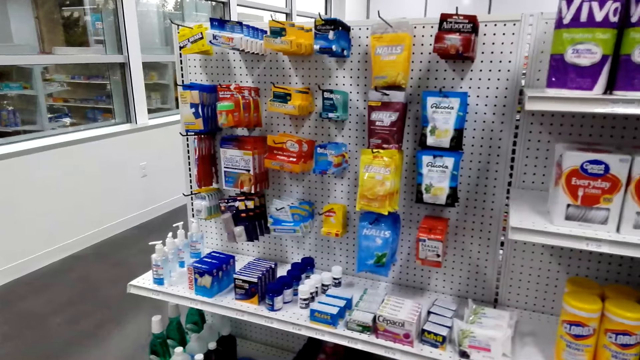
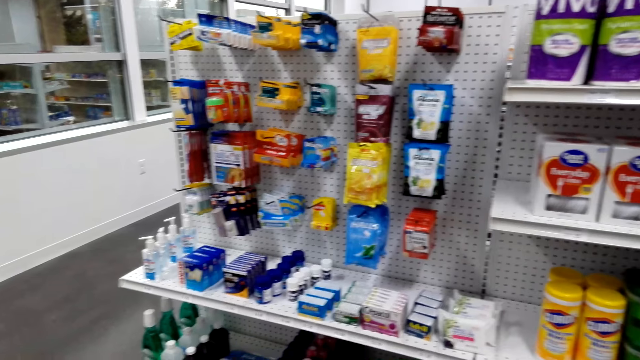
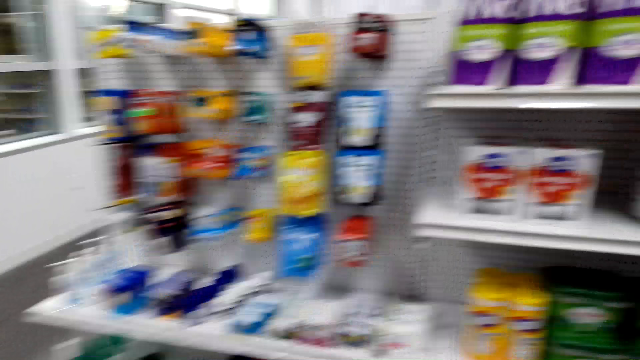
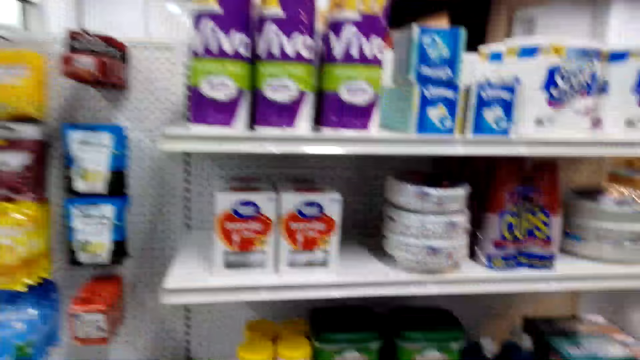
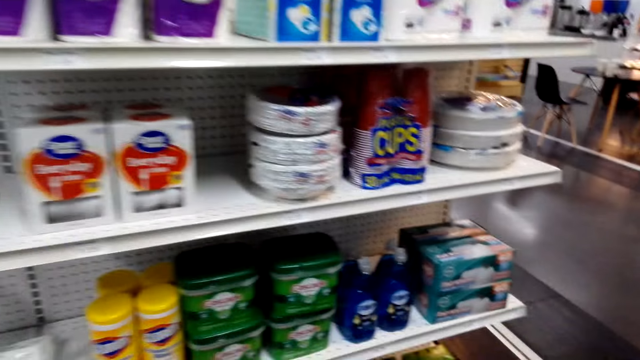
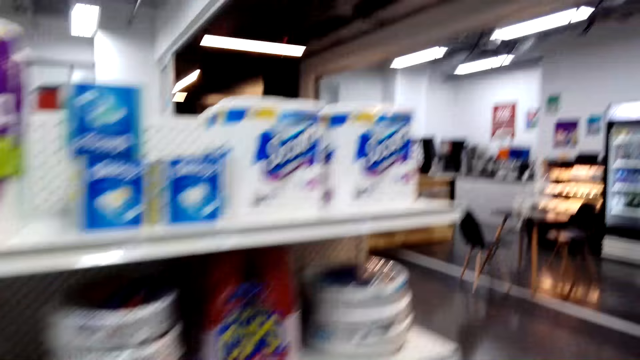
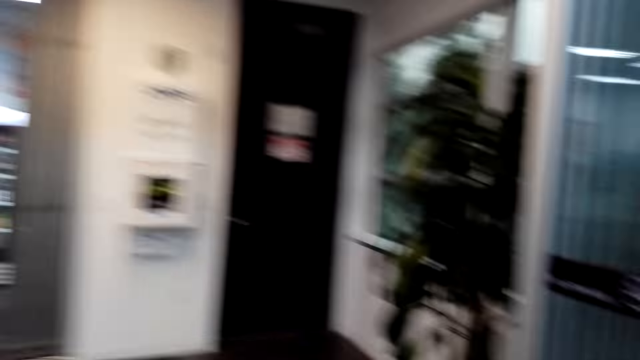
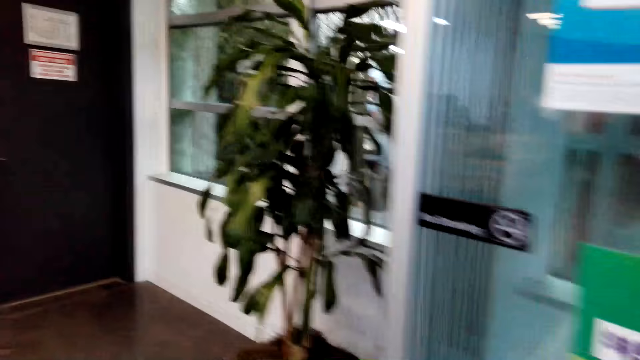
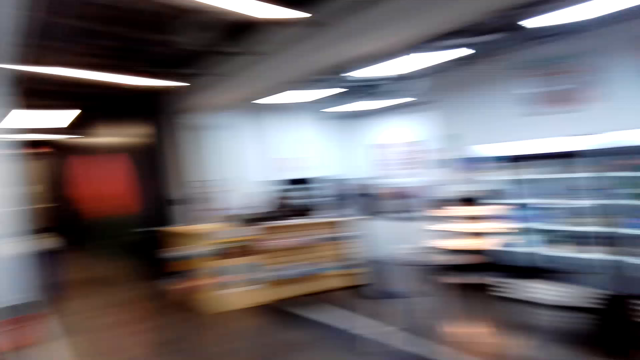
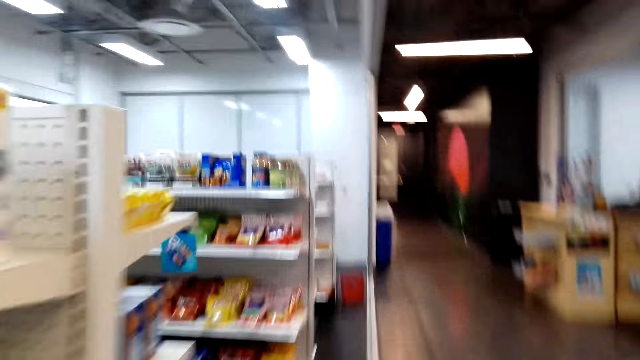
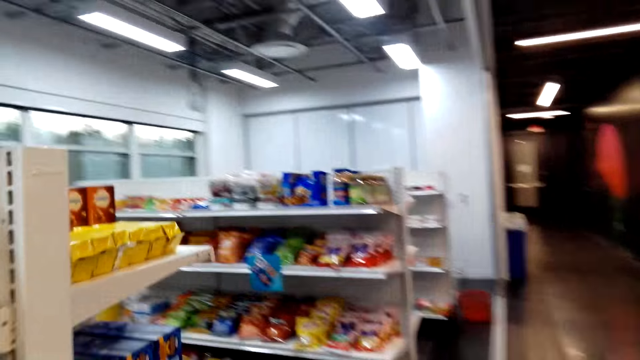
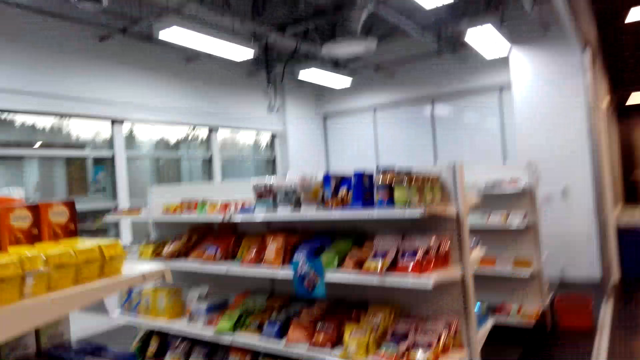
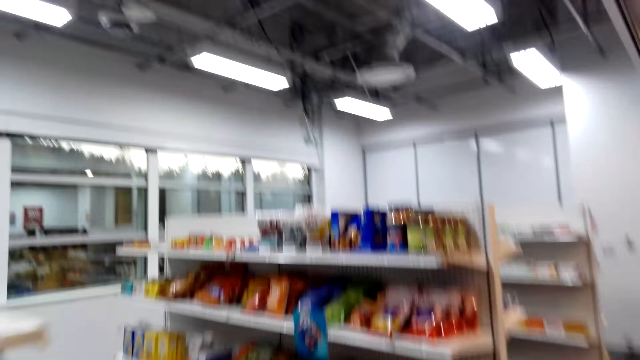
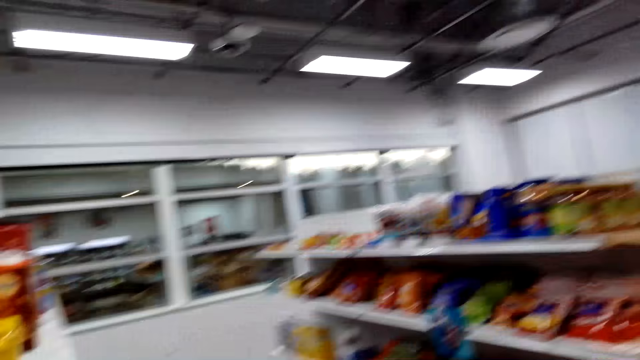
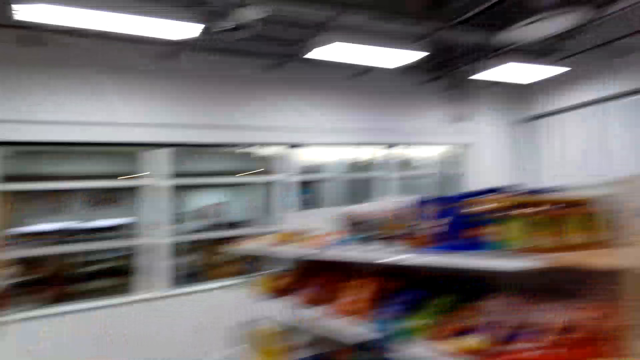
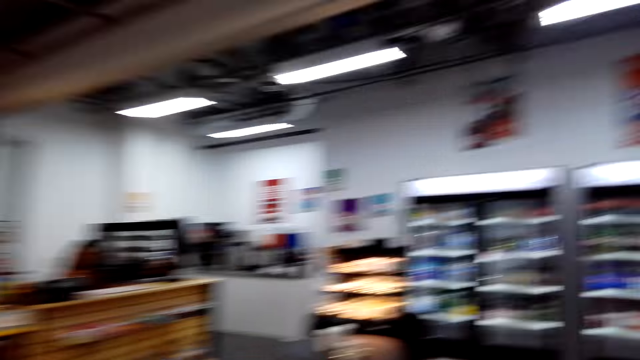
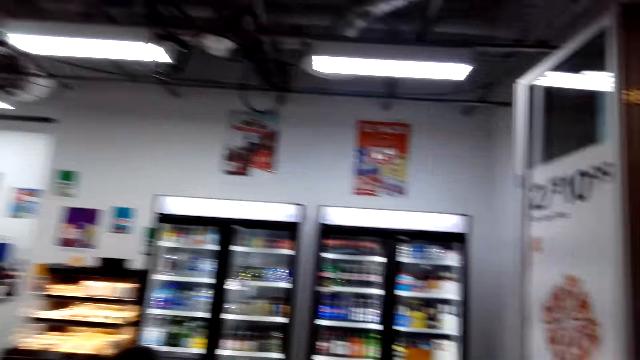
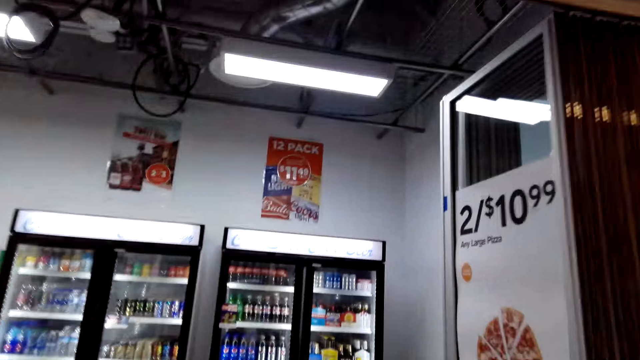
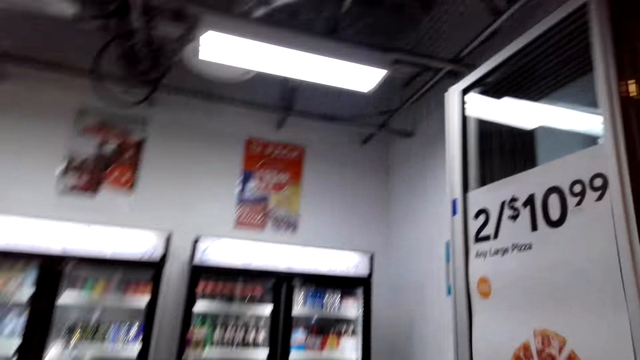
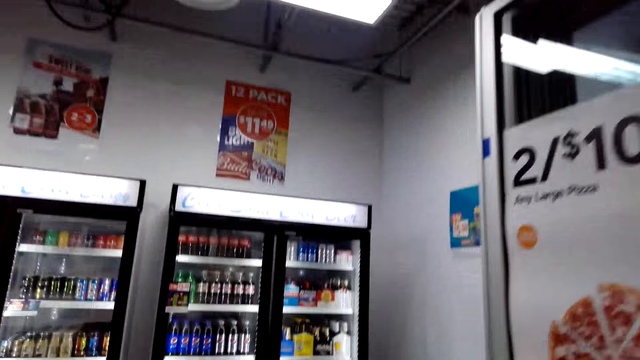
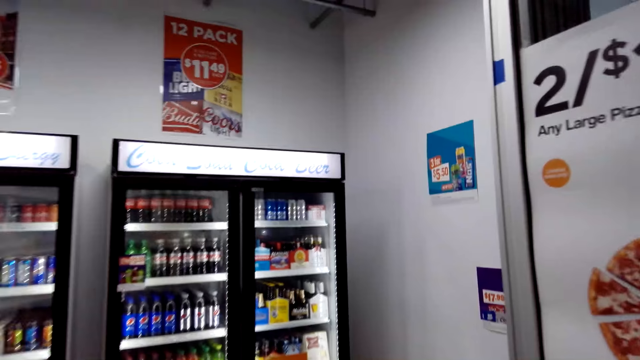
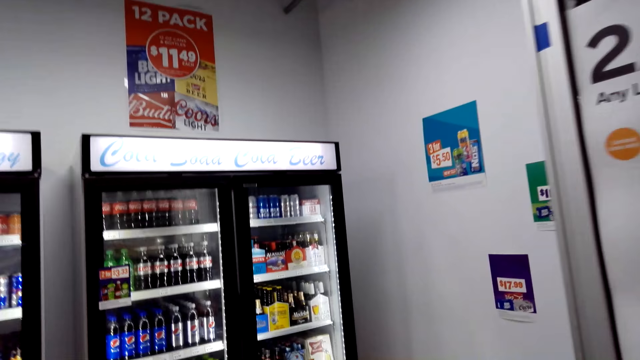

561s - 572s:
The camera wearer laughs in the room. They walk around the room and turn around.

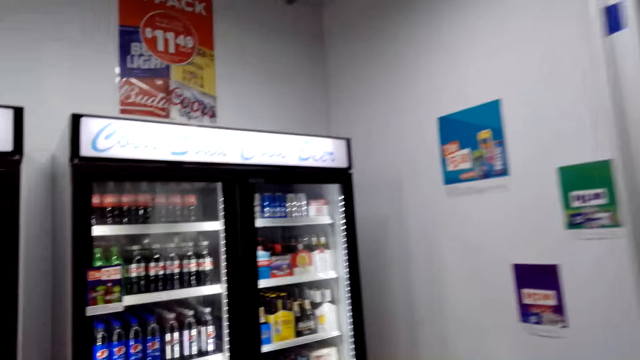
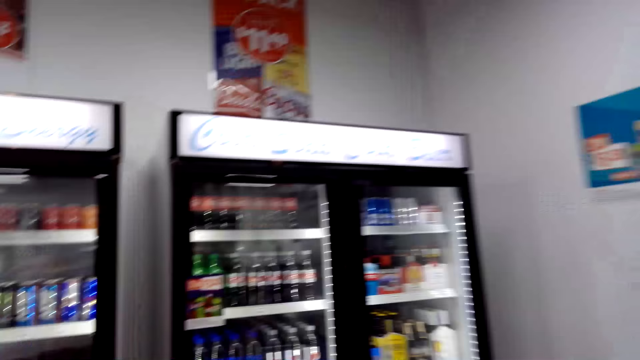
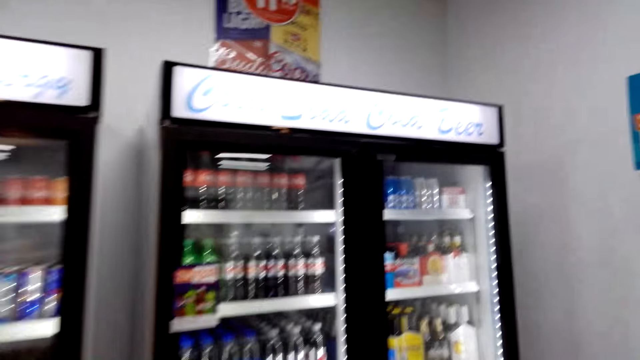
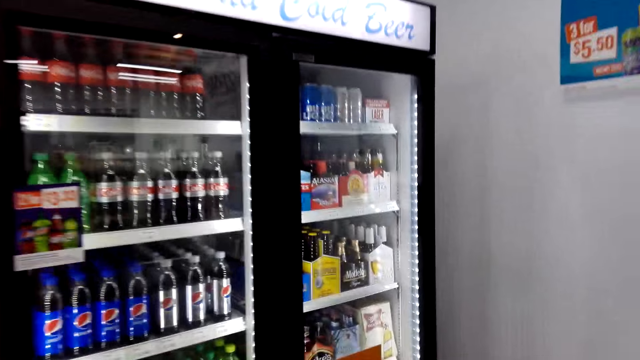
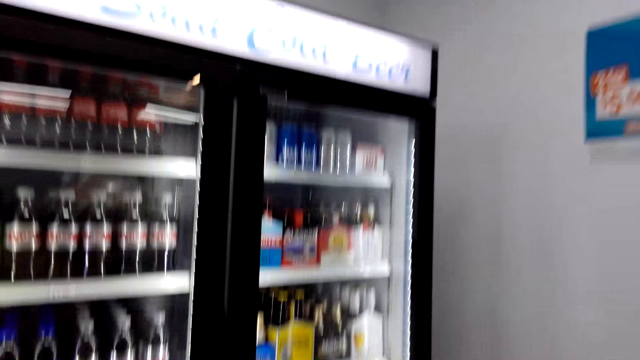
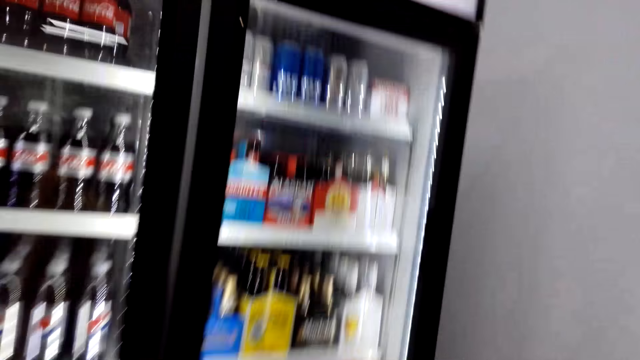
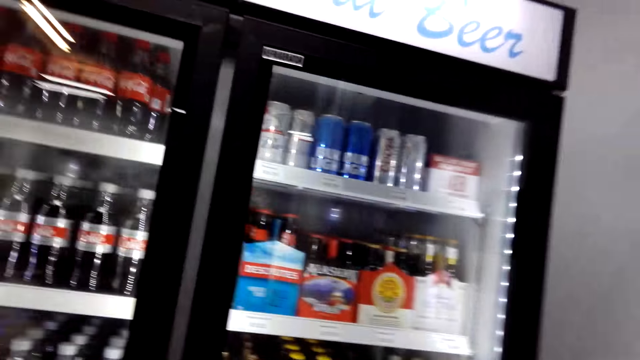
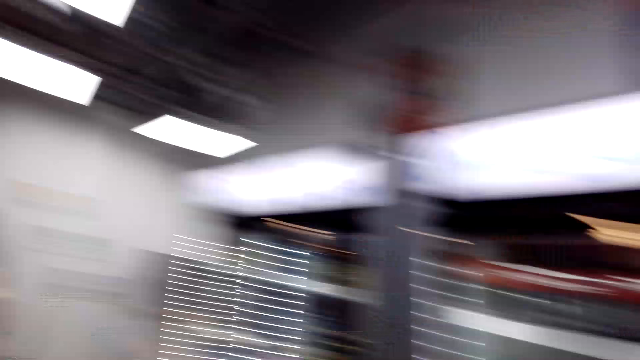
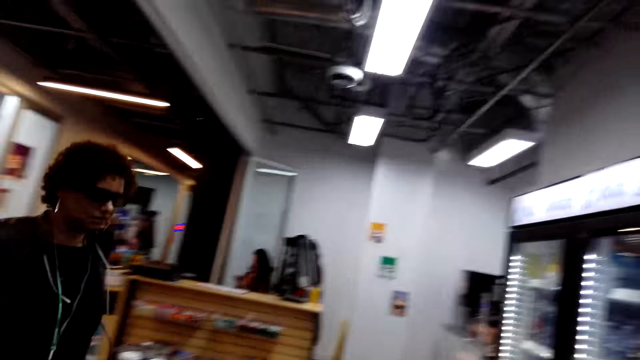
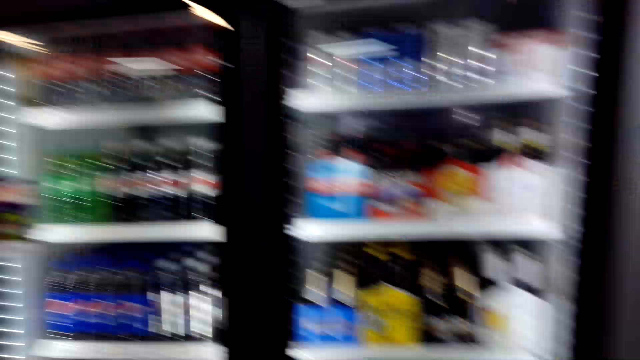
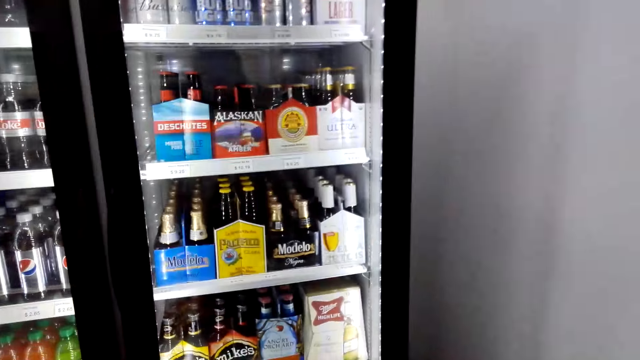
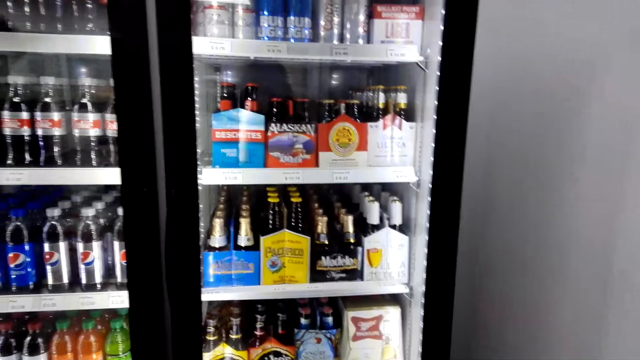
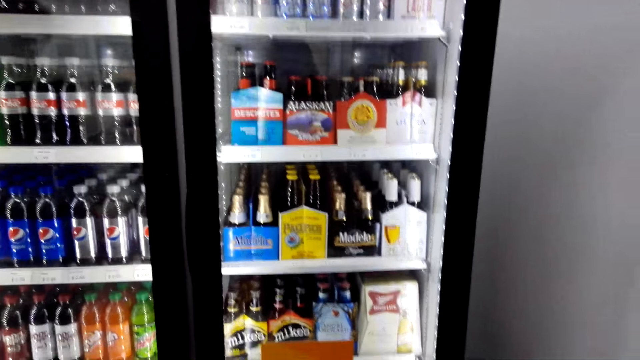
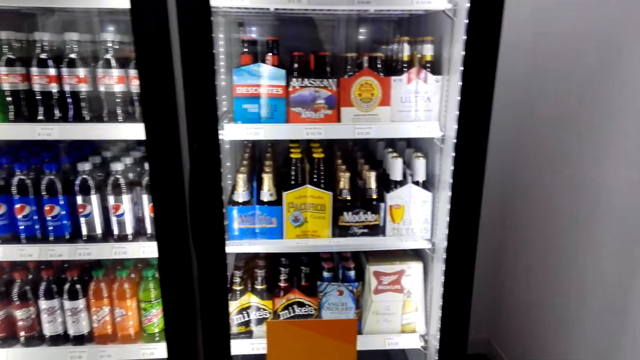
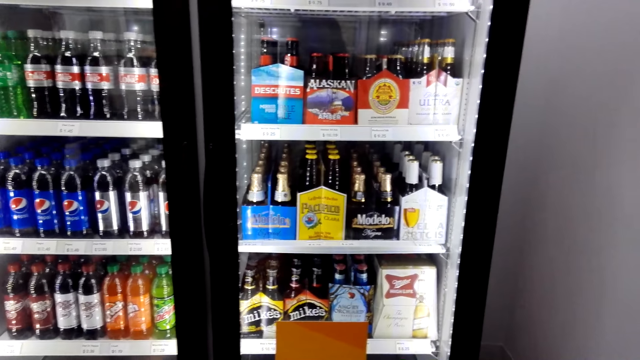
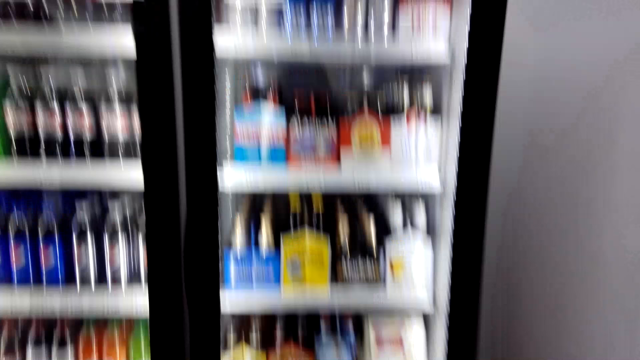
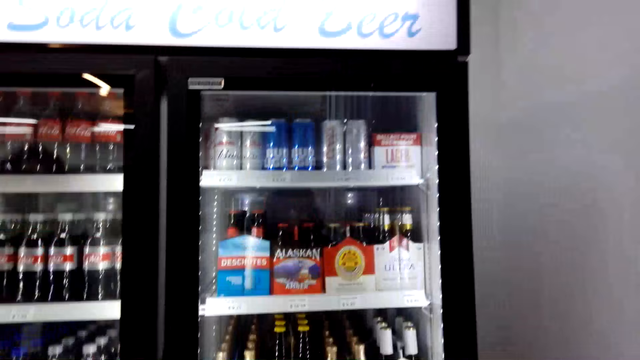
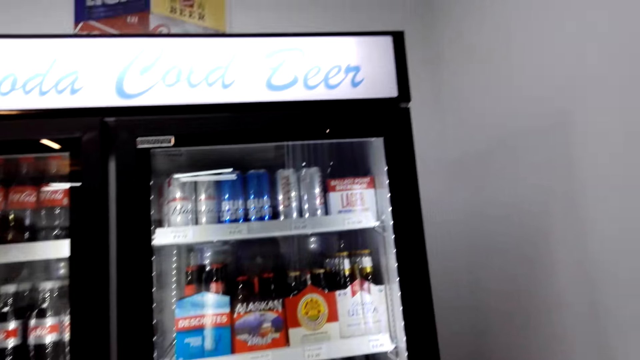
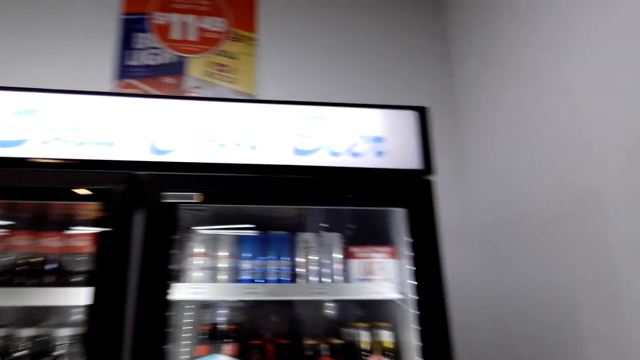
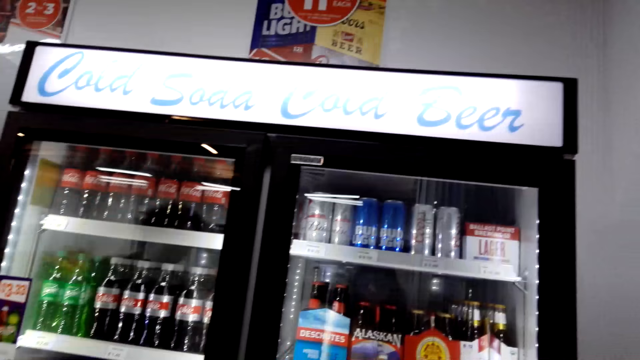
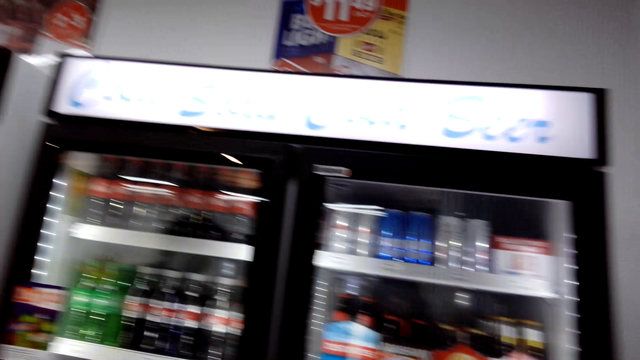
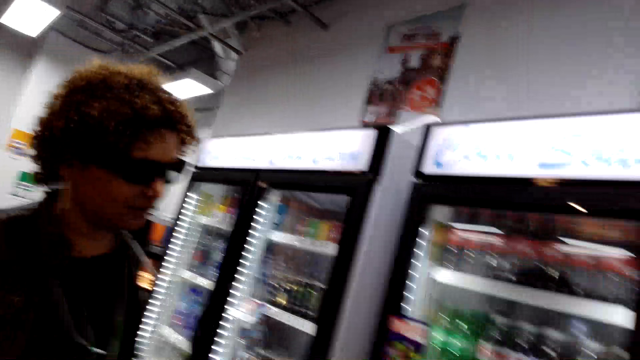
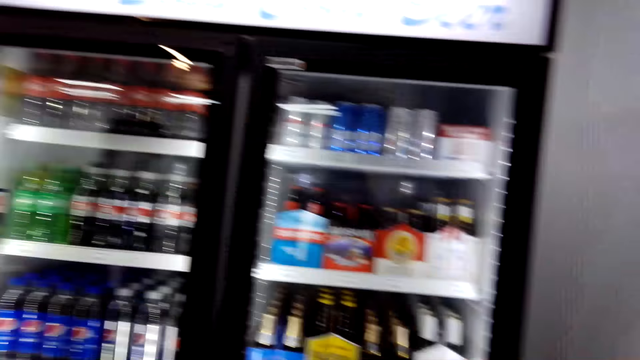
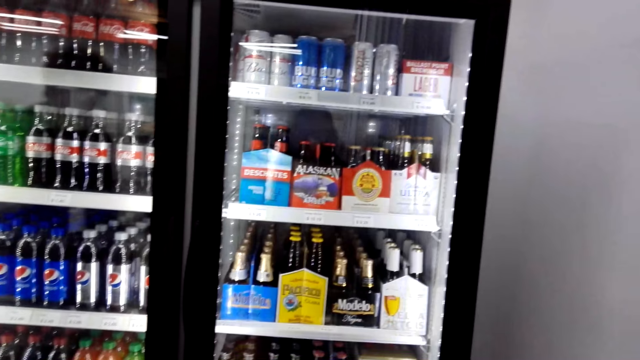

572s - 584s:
A person interacts with the camera wearer. The camera wearer looks around. They talk to the person.
